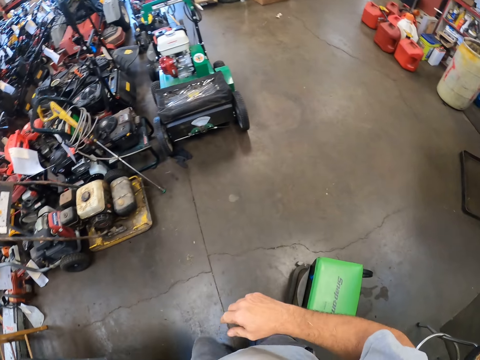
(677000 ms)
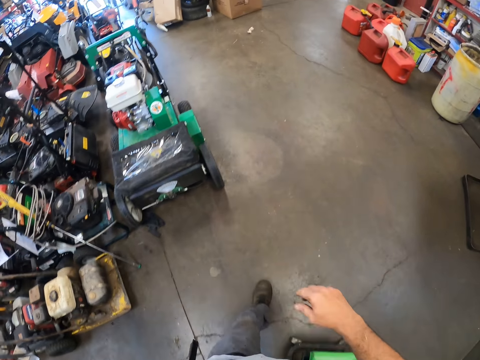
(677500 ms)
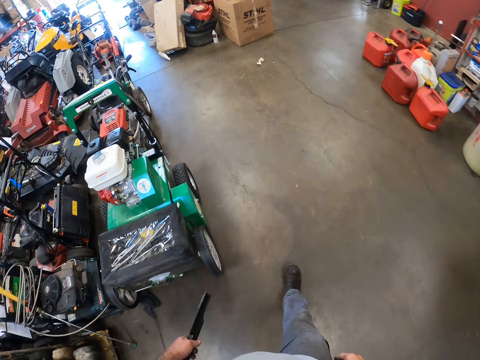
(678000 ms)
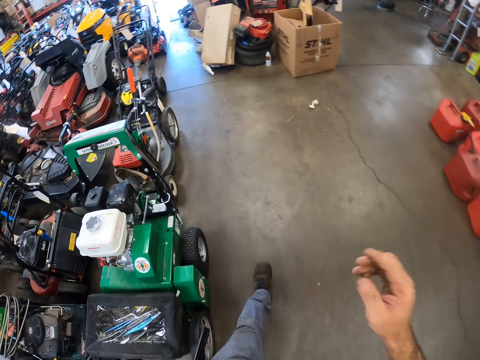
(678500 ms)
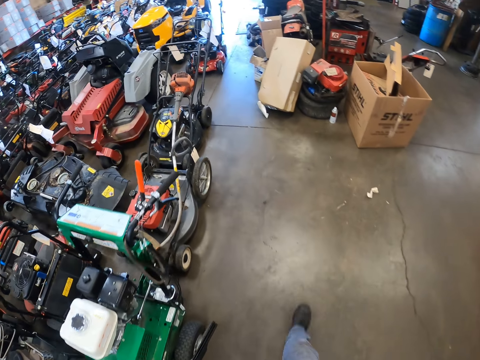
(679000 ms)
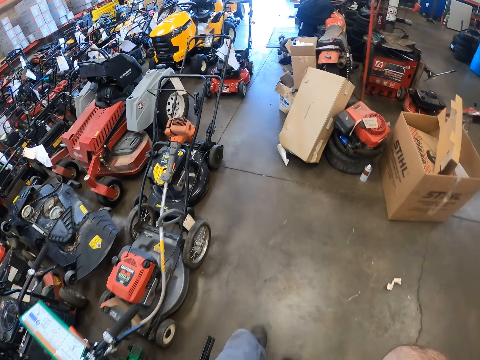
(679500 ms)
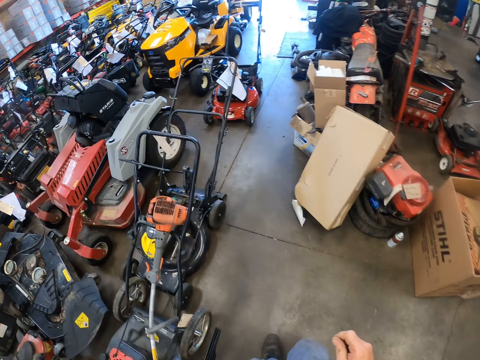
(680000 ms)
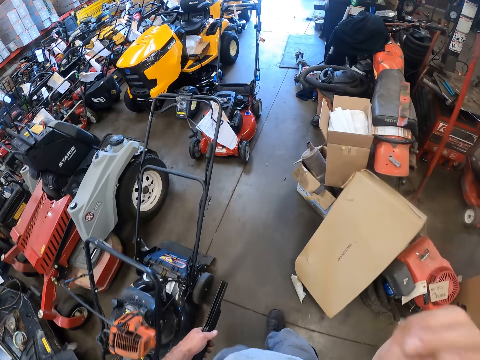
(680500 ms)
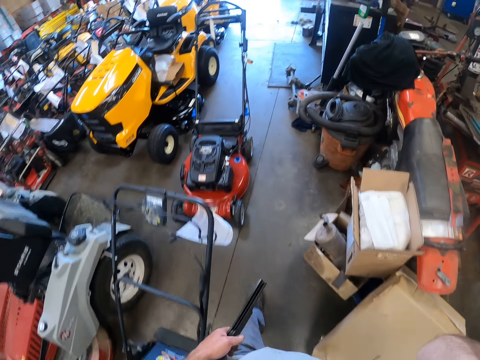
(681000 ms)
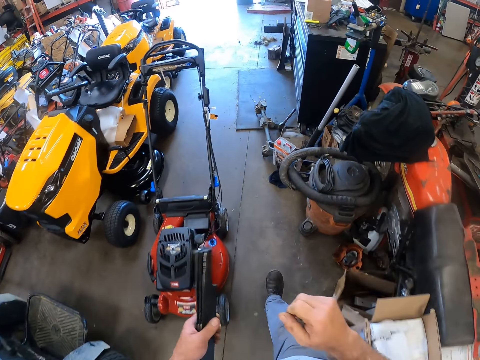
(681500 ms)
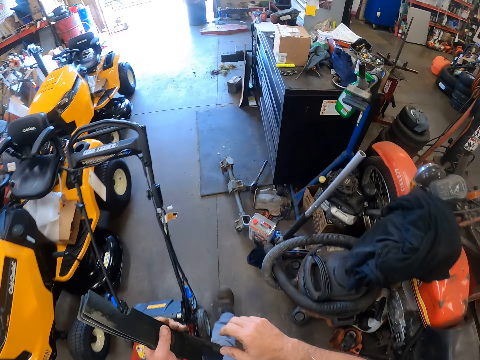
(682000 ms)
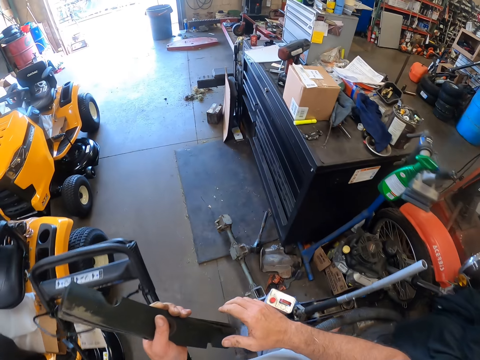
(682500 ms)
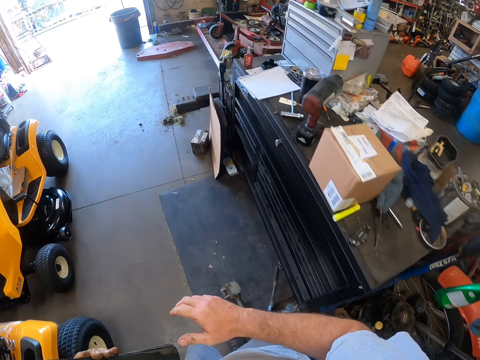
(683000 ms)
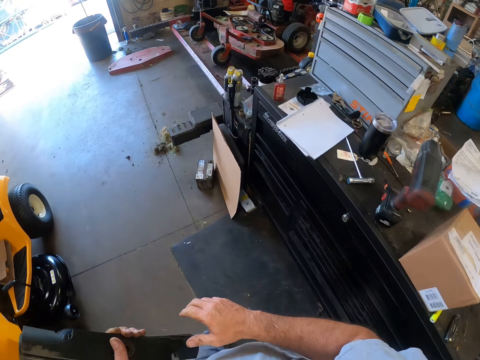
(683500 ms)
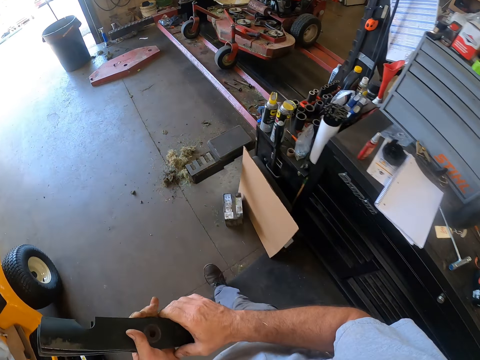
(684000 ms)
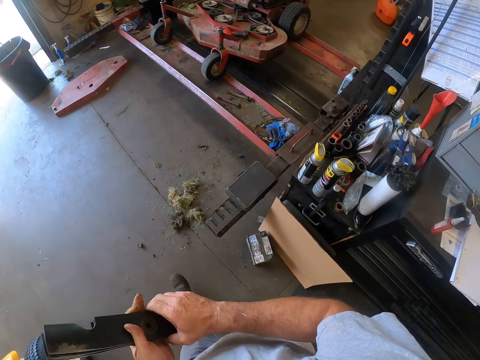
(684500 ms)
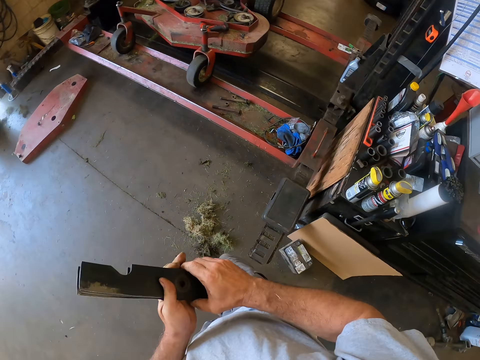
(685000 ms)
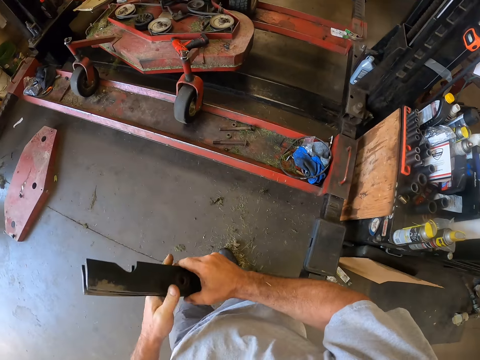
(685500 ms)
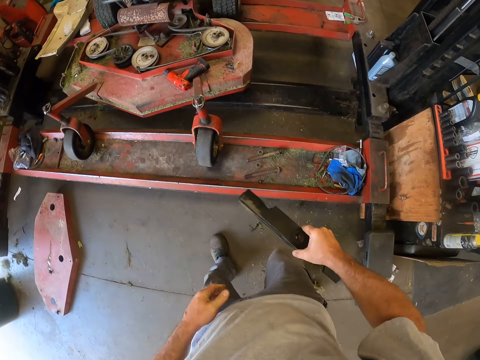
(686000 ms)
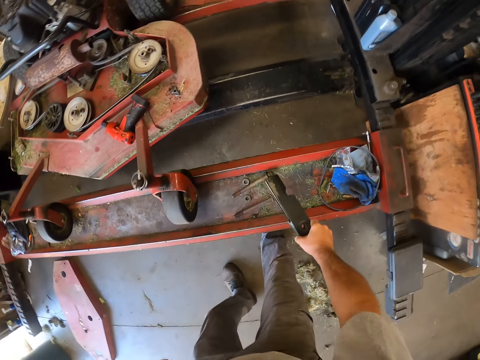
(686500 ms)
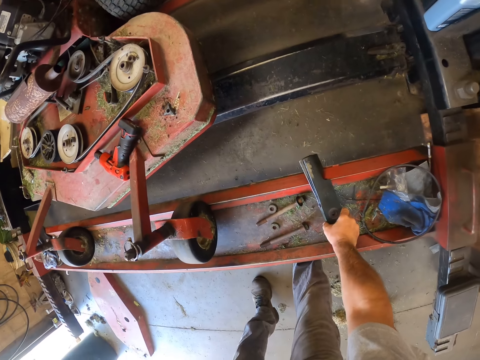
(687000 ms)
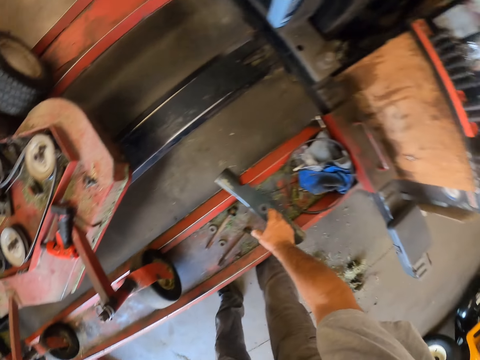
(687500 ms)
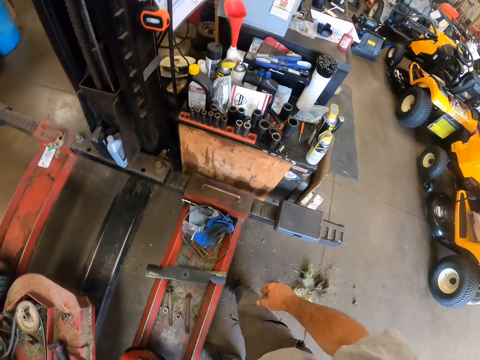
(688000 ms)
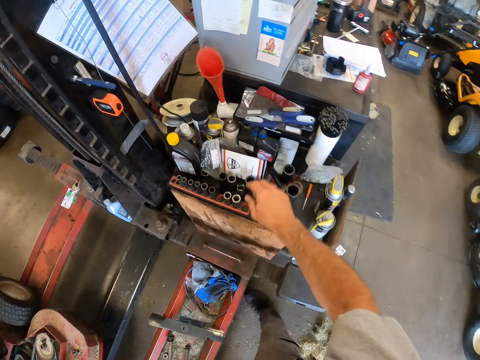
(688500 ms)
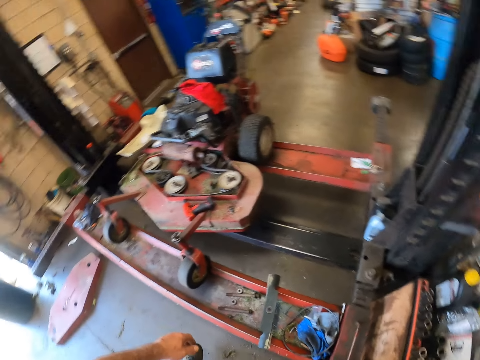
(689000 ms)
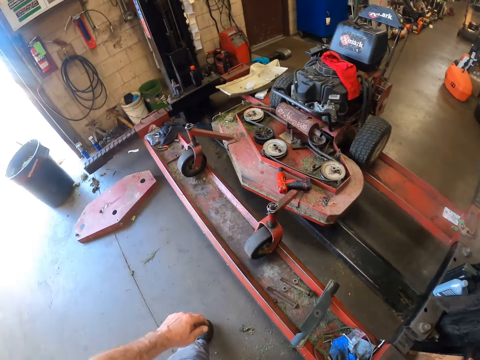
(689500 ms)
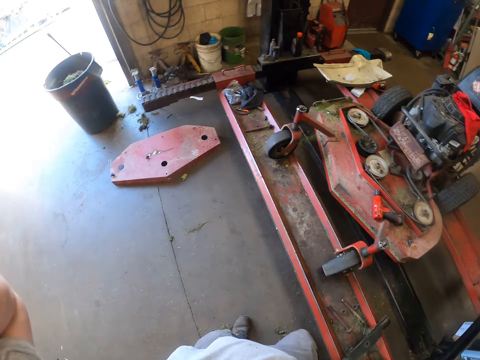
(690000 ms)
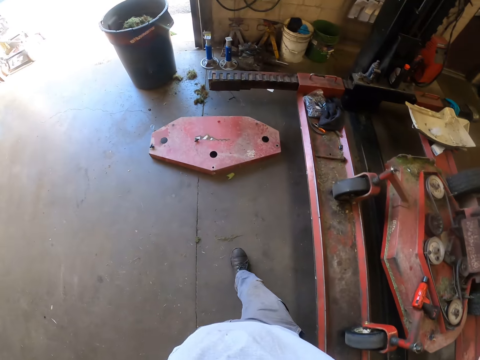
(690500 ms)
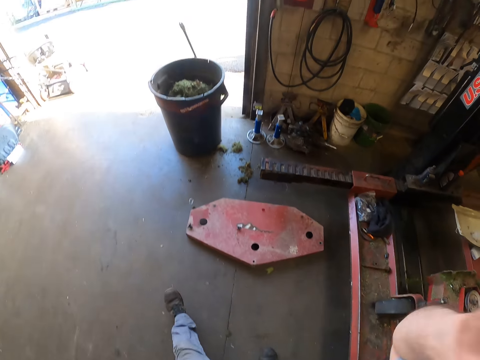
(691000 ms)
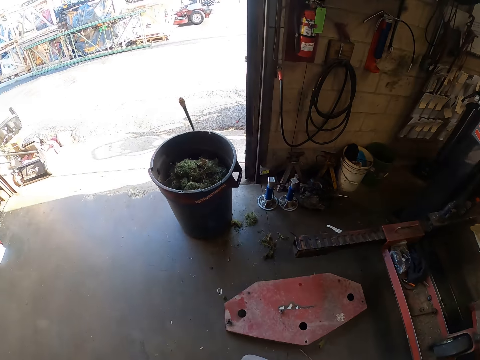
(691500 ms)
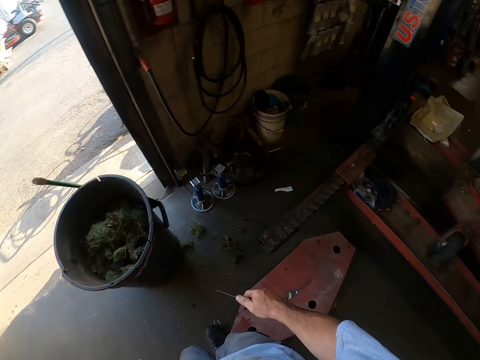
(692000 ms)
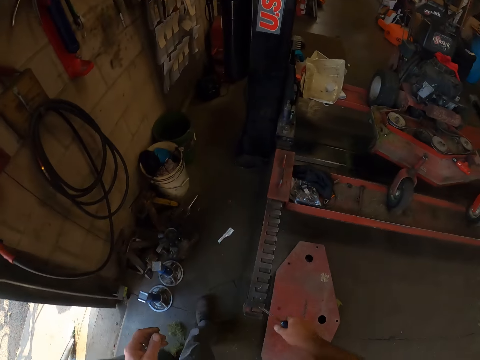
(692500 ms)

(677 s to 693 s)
The camera wearer drops the knives on a lift stand. They pick a putty knife from a table. They walk around the warehouse.

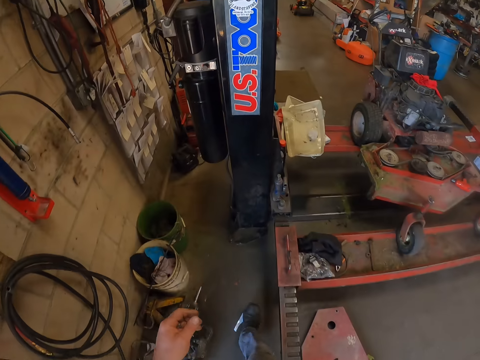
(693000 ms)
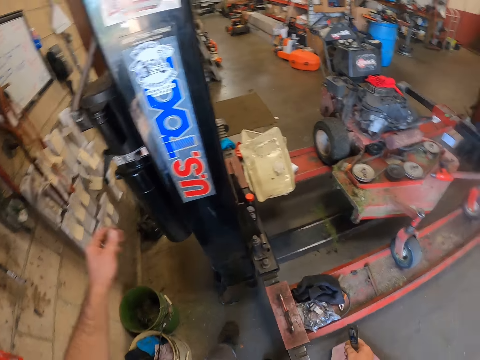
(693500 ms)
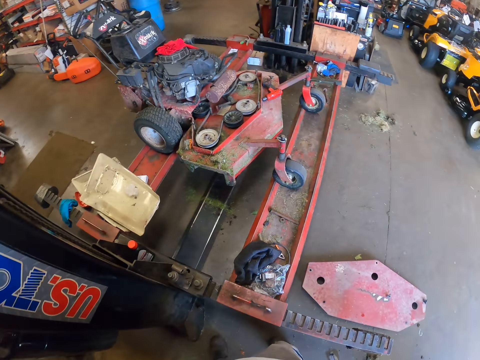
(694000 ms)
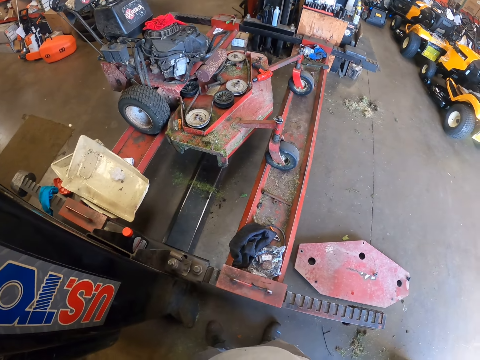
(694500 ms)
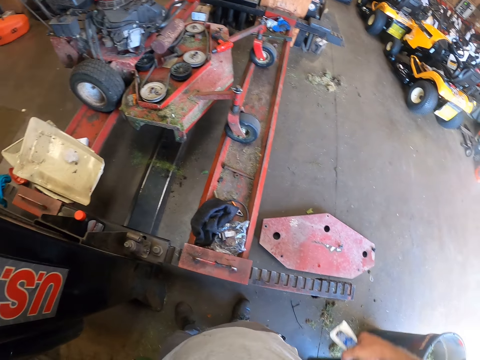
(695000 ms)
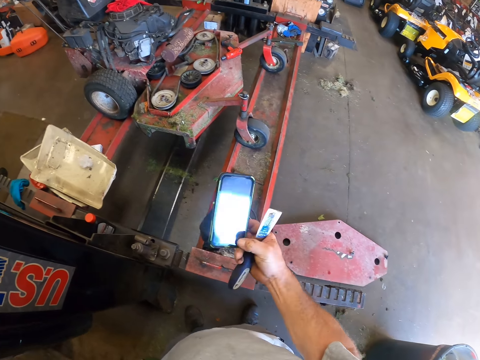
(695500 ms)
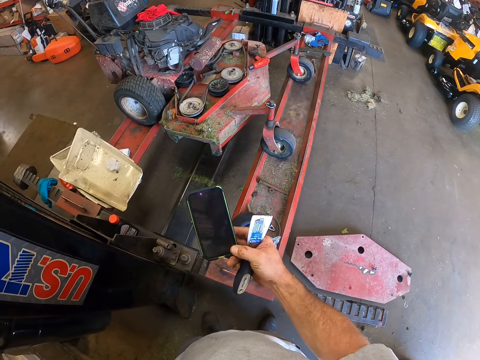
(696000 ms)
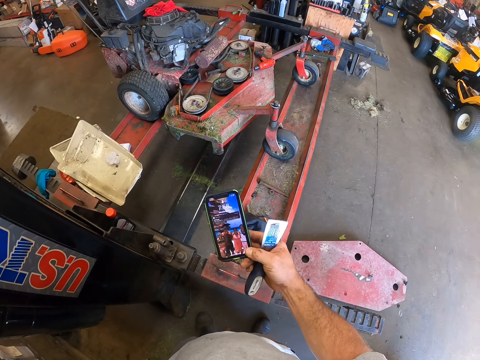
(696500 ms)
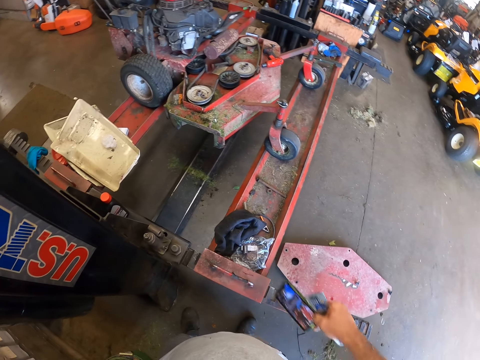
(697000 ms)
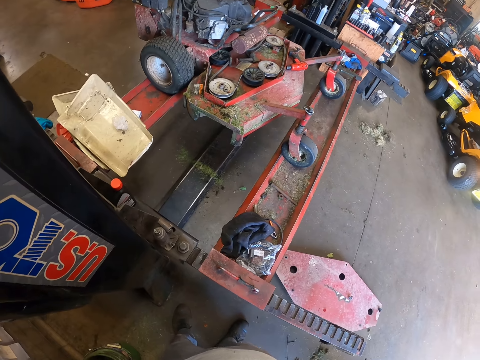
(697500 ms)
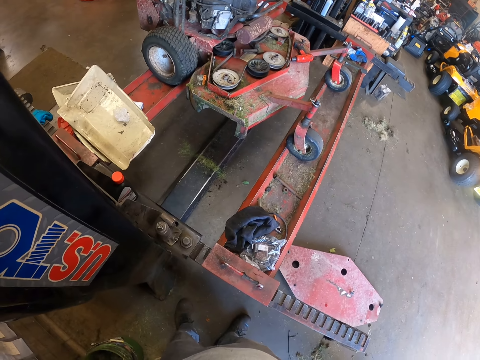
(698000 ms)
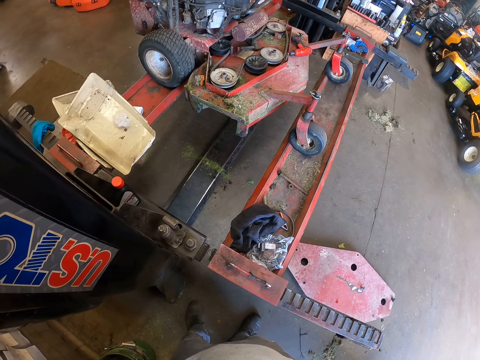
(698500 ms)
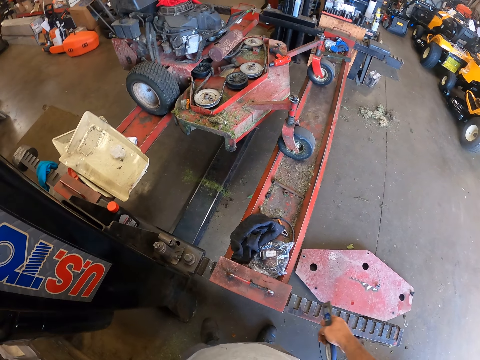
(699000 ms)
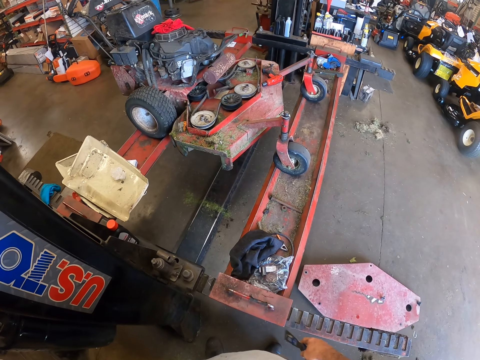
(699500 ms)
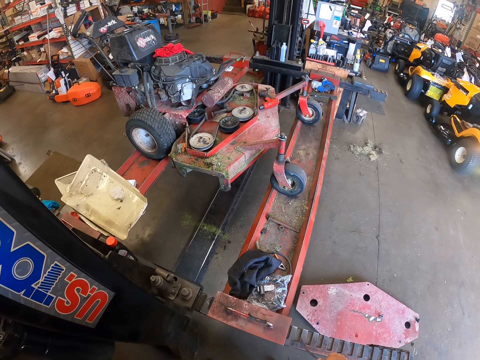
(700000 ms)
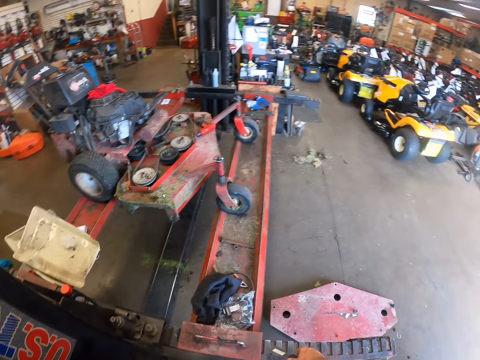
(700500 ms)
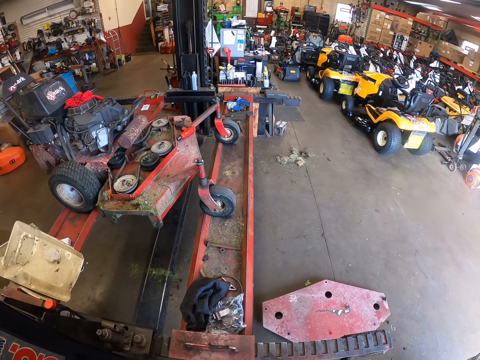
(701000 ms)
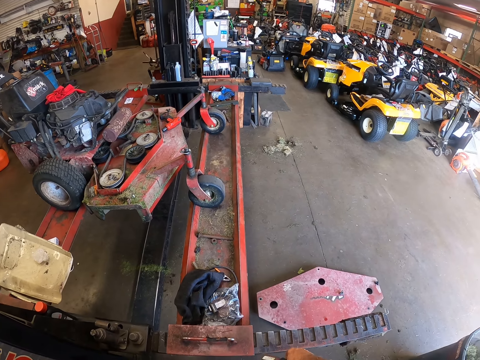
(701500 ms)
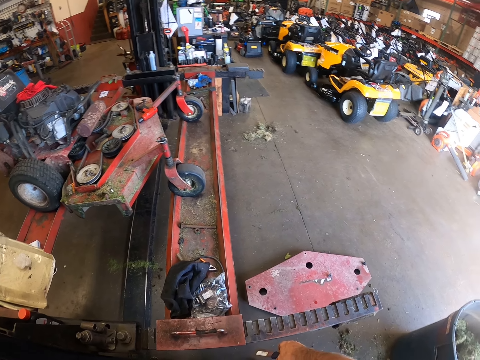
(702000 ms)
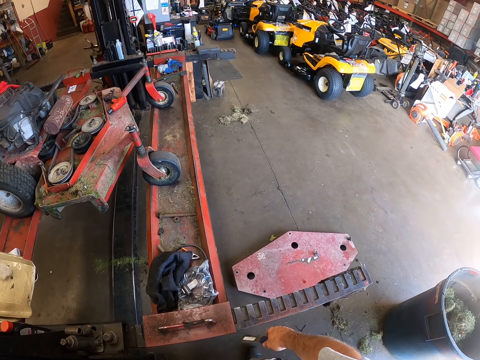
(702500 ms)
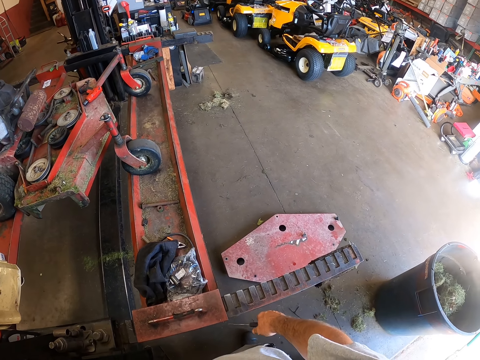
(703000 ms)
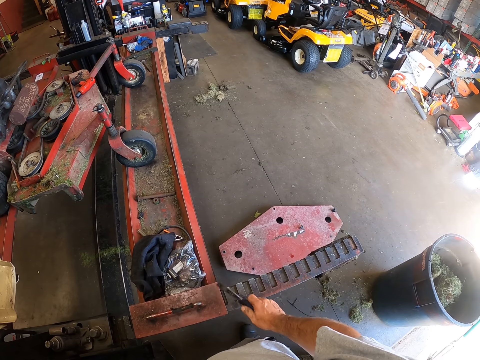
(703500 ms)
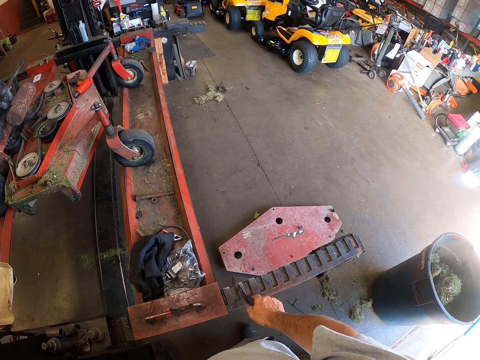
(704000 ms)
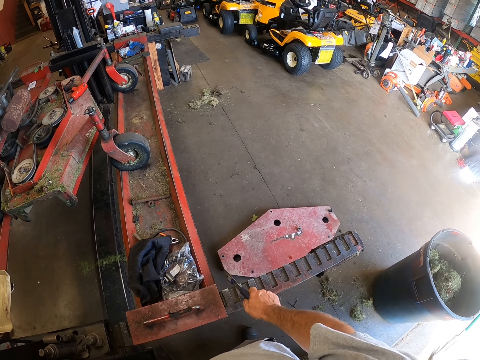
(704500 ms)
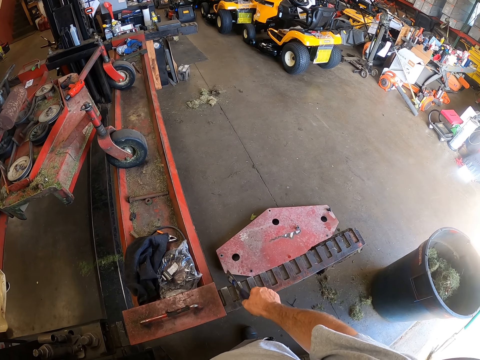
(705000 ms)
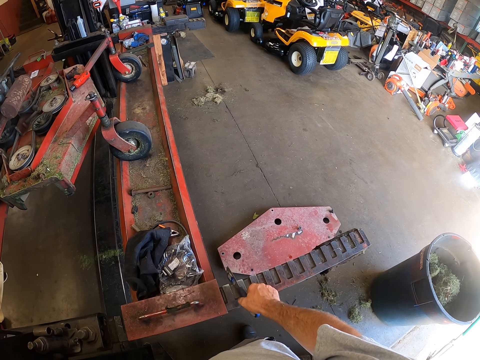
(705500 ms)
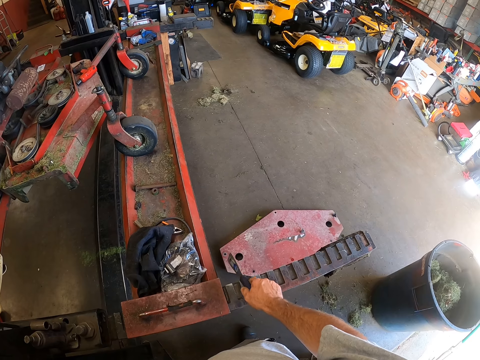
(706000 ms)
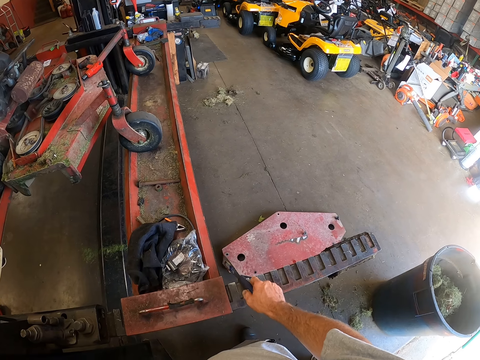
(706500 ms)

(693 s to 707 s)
The camera wearer picks up a phone with his right hand. He looks at his phone with his right hand. He puts his phone in the pocket. He looks around. He hits the putty knife against the lift stand.
